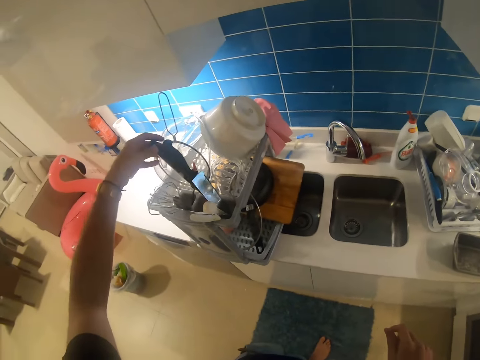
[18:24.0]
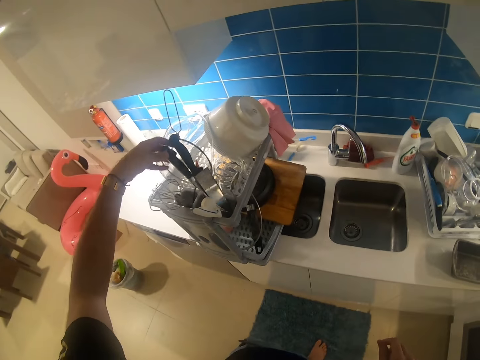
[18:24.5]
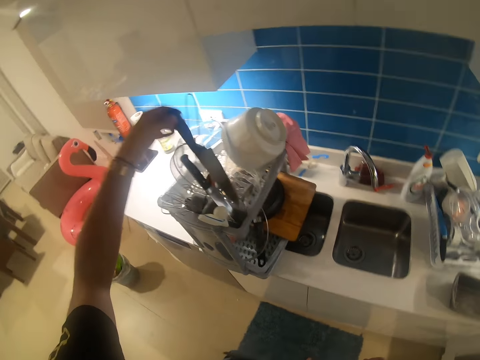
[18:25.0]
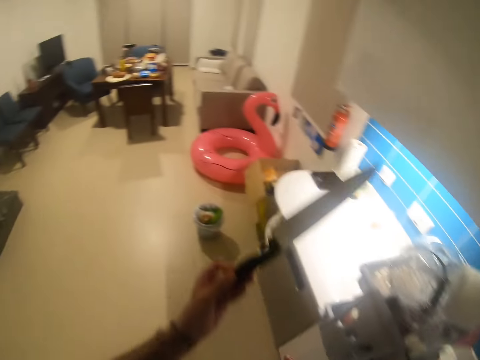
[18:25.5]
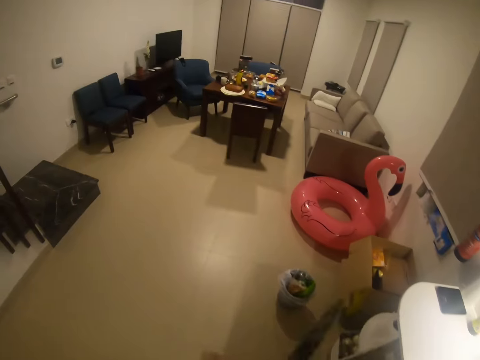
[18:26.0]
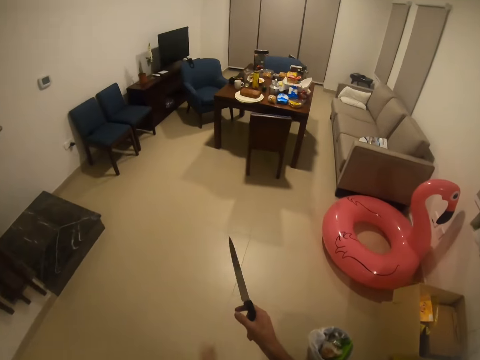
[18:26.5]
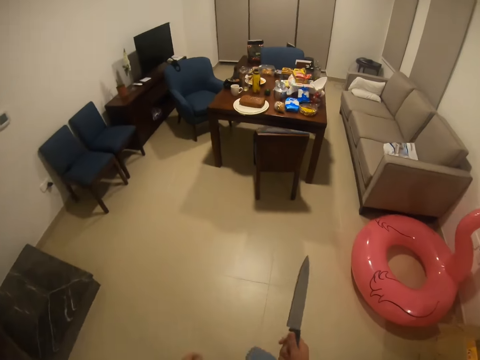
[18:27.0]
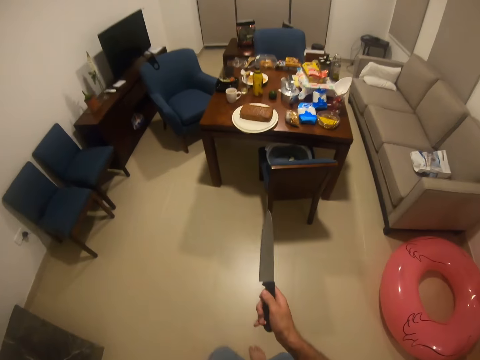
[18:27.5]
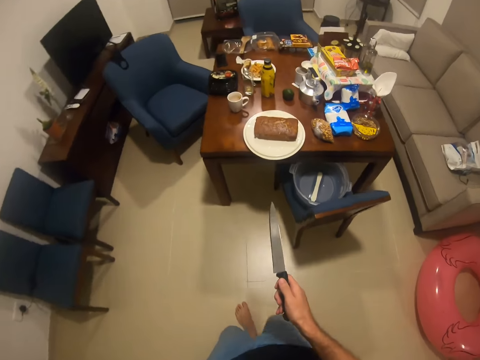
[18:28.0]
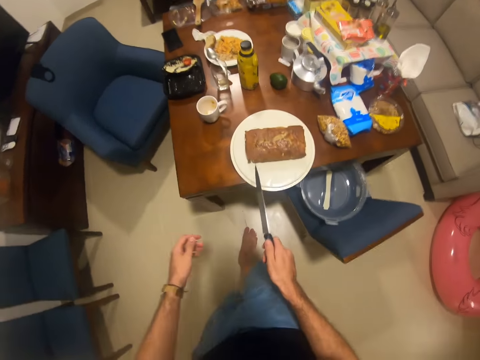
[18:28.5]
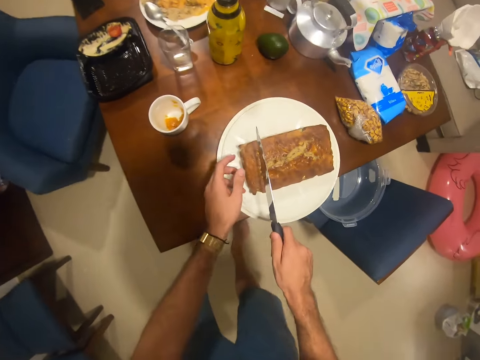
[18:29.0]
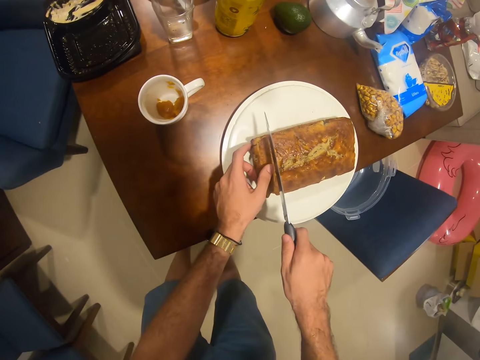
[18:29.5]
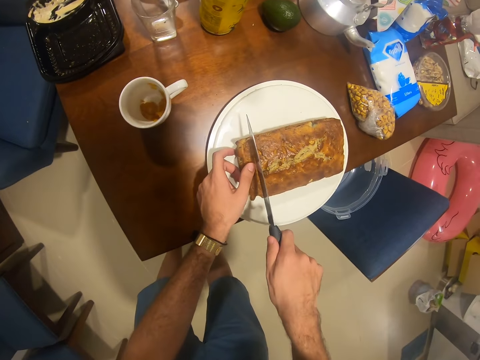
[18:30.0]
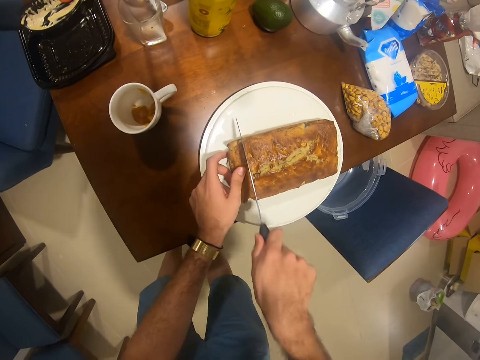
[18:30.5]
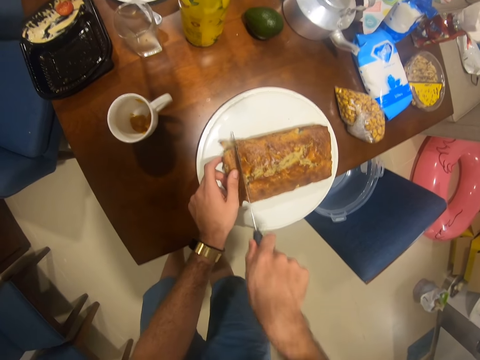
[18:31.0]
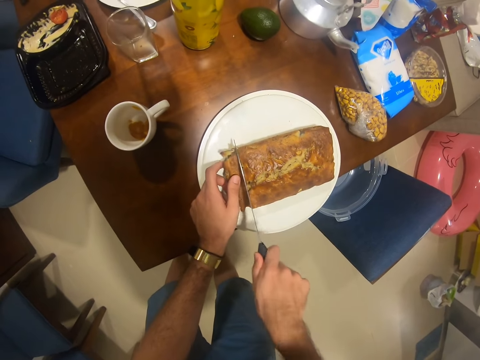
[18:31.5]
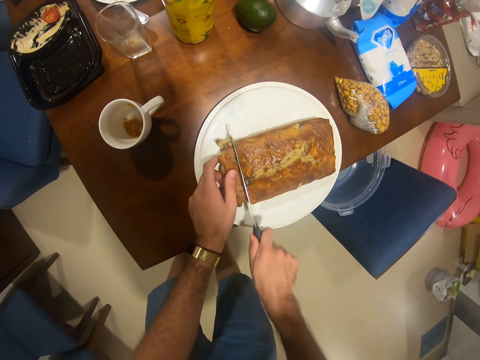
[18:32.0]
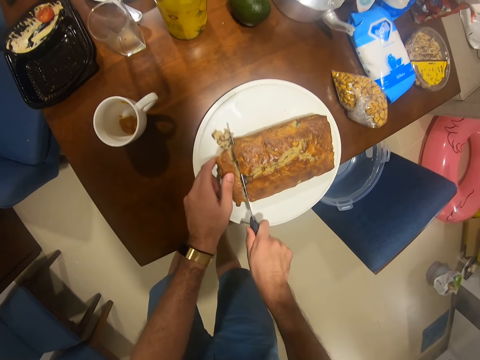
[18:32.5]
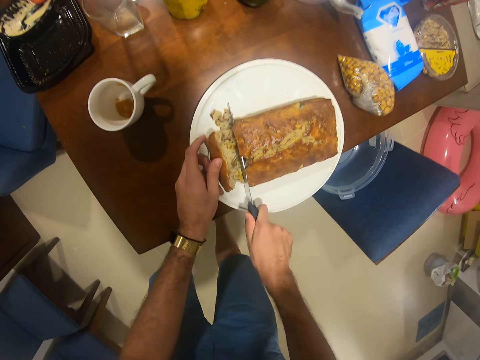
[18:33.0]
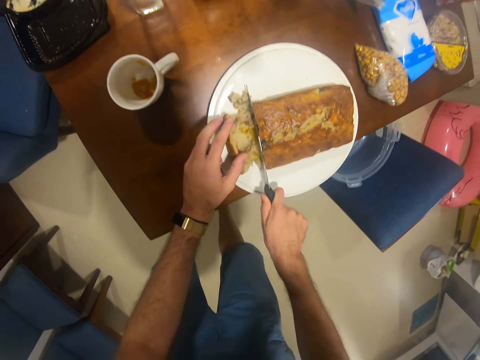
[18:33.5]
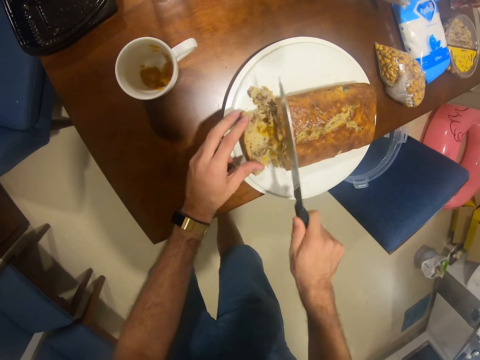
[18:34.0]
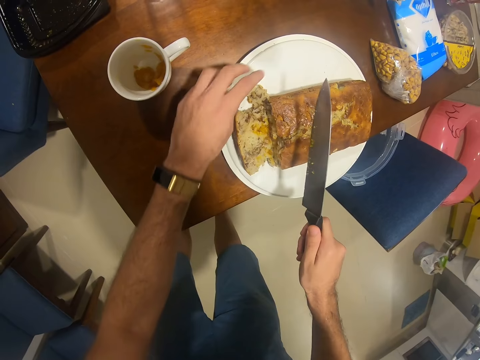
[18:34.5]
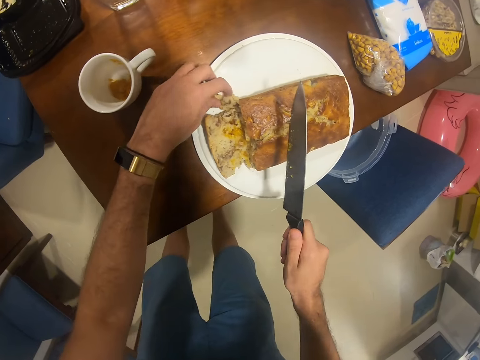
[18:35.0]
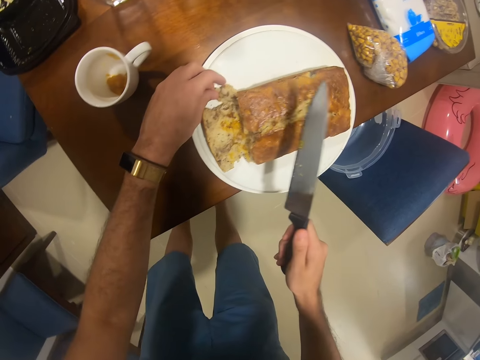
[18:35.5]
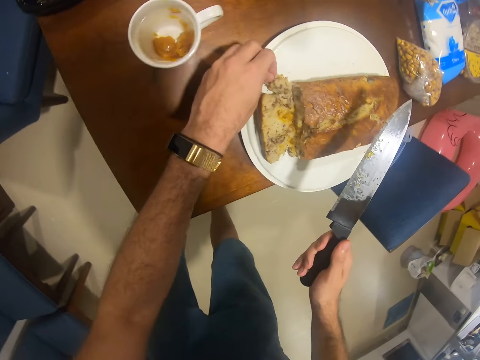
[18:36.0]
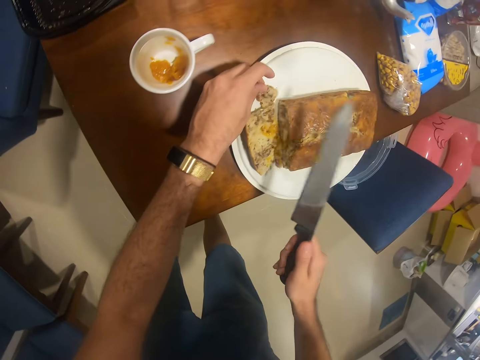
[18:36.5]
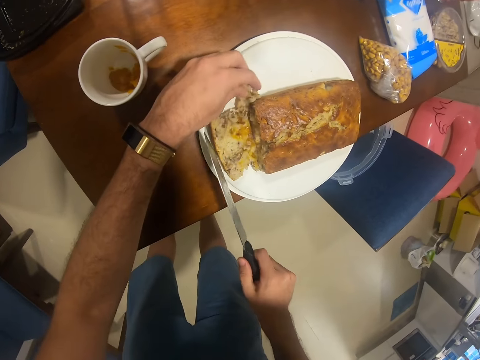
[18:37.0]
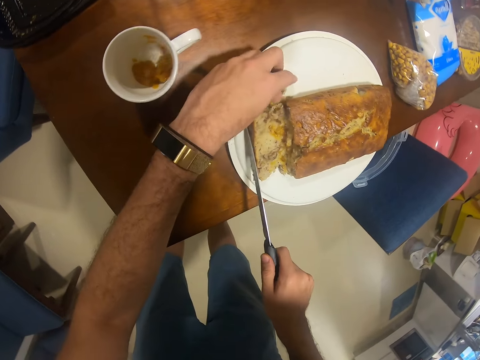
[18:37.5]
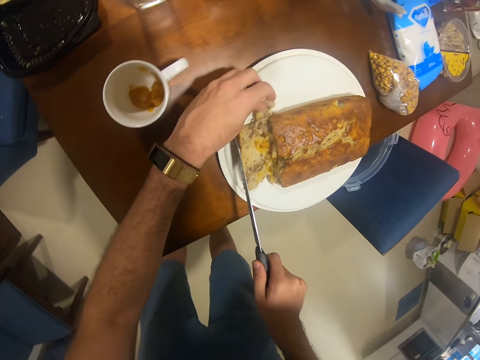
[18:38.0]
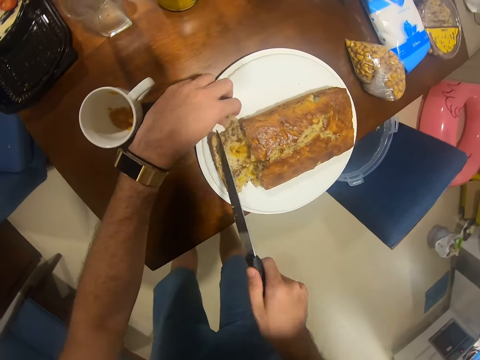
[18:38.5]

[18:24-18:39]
The camera wearer walks around the house. He cuts a slice of banana bread or cake on a table with the knife in his right hand. He places his left hand on the banana bread. He picks up the piece of cake.

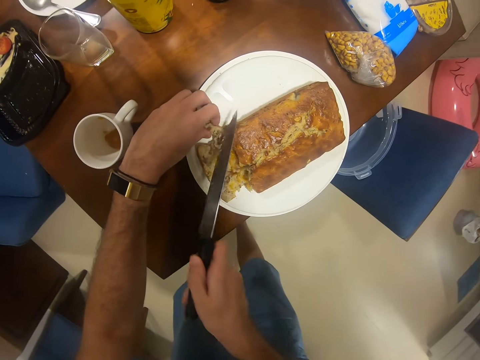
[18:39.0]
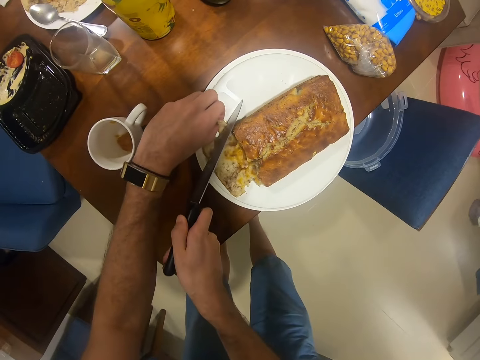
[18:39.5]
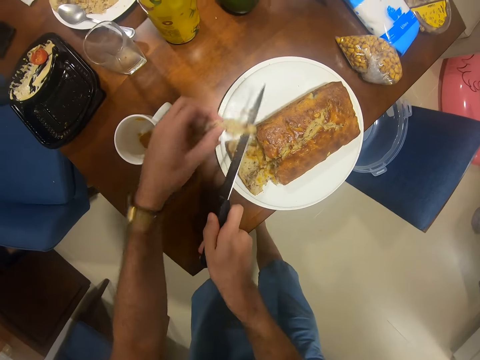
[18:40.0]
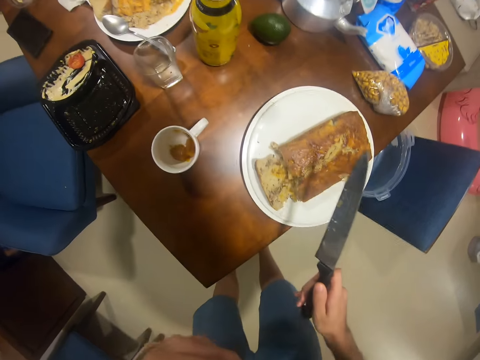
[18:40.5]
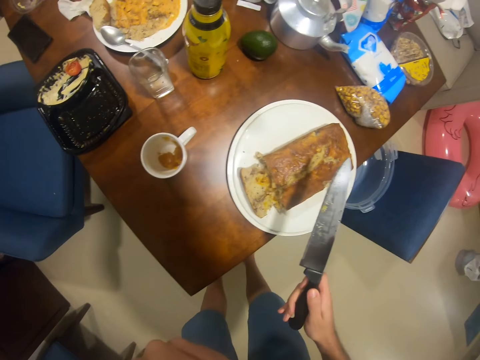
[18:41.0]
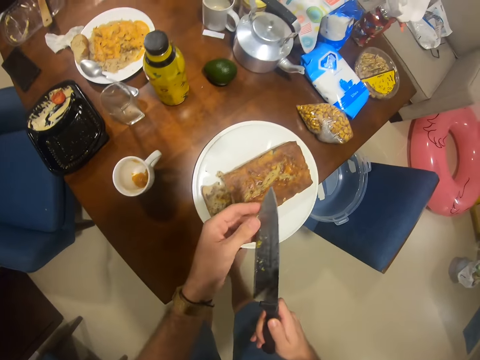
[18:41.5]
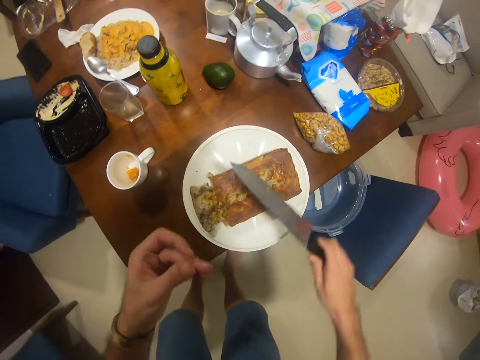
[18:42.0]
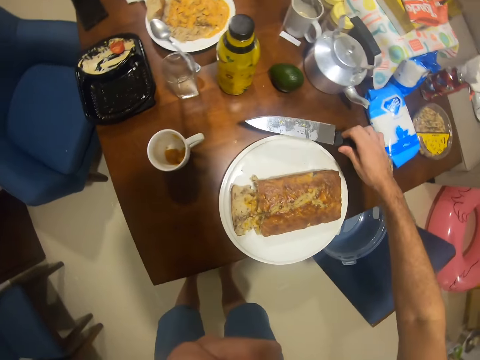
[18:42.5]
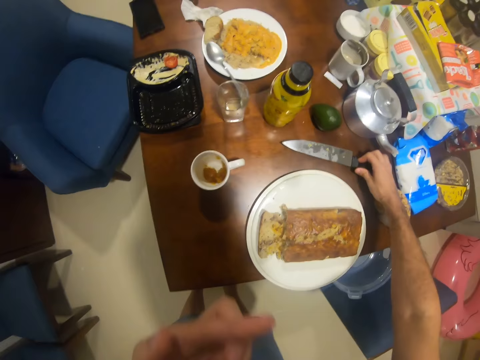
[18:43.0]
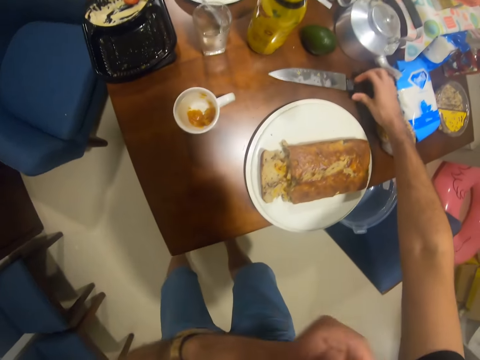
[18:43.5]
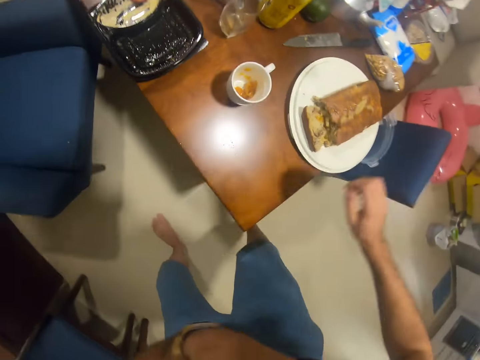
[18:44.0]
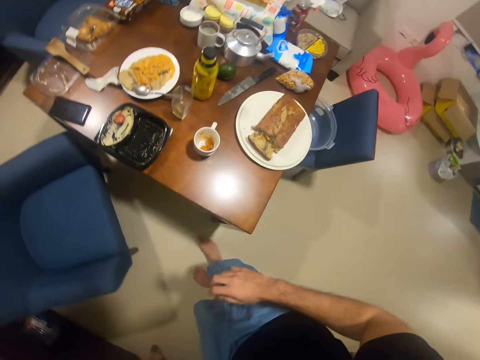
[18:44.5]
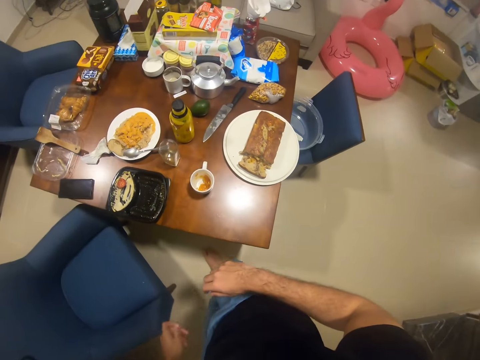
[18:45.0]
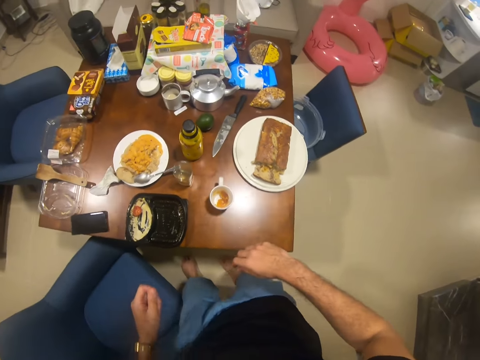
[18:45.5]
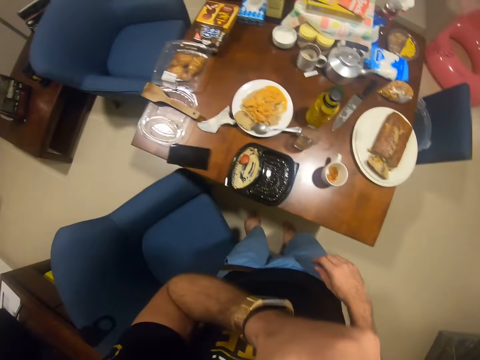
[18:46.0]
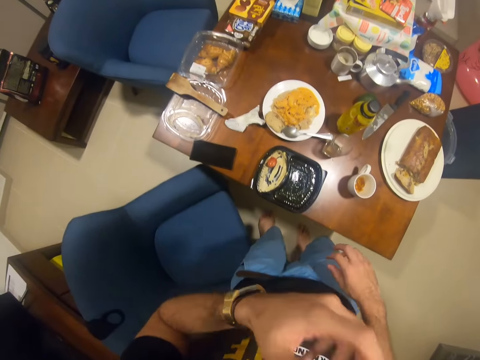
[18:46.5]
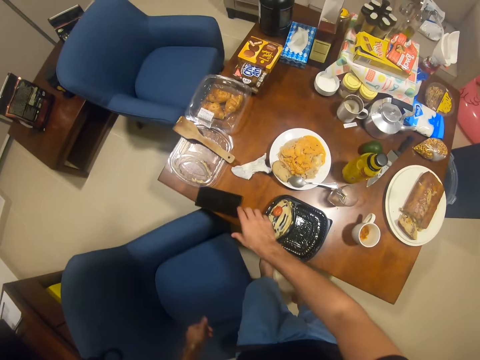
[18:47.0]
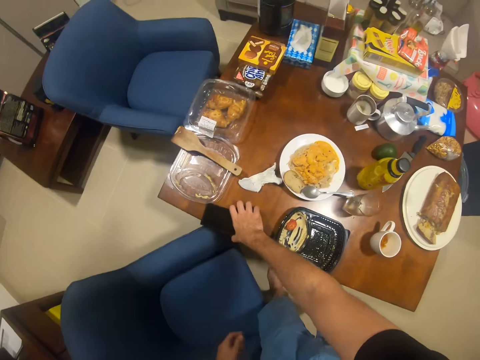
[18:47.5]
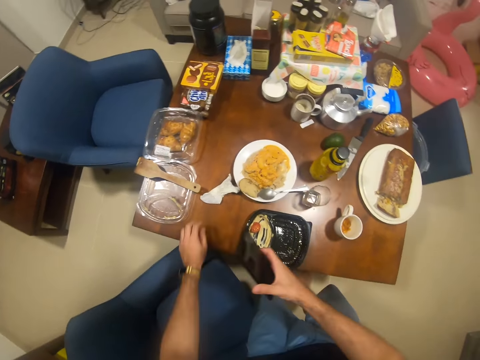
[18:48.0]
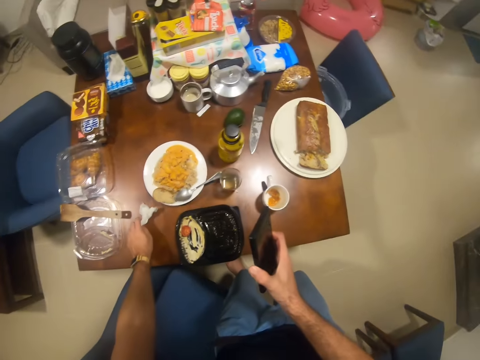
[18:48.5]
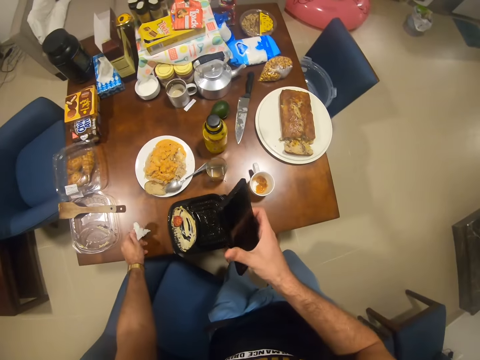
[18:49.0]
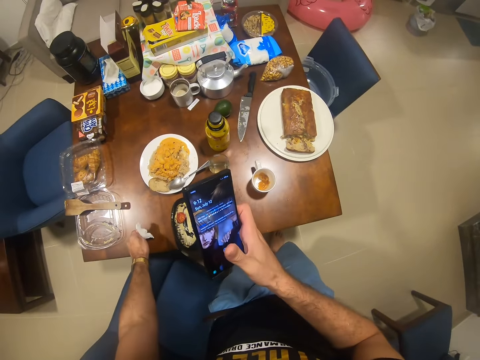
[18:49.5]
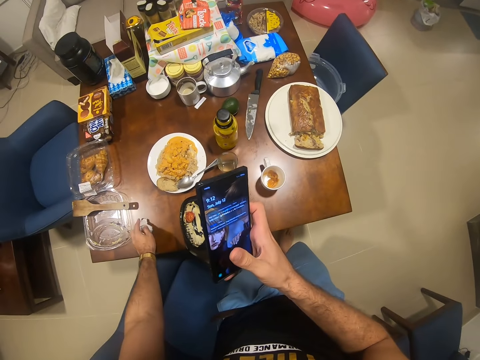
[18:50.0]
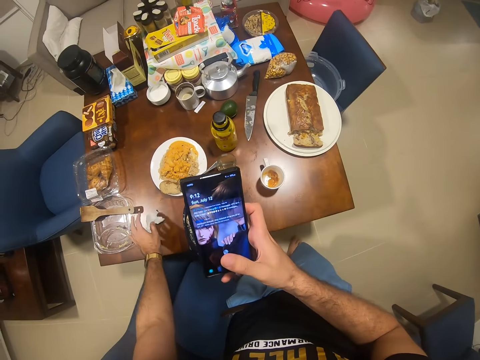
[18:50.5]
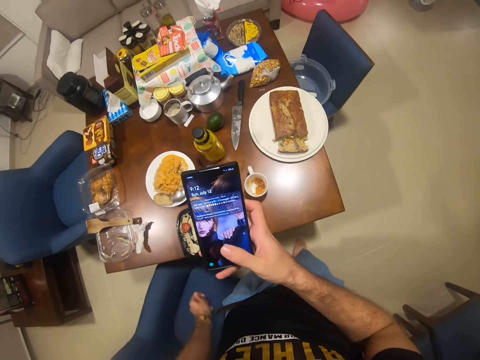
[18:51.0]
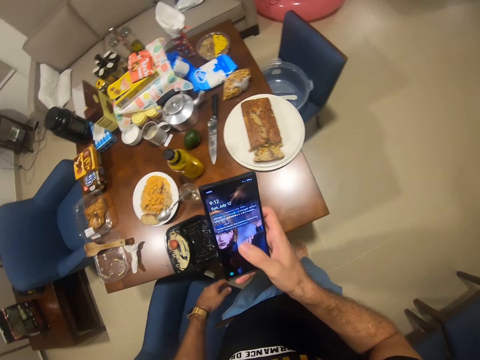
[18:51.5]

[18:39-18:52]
The camera wearer cuts the piece of cake. He eats a bit of the banana bread or cake with his left hand. He places the knife on the table. He walks around the table. He licks his left hand. He touches his face. He picks up a phone on the table. He cleans his left hand with a tissue paper. He operates the phone with his right hand. He puts on the phone.
